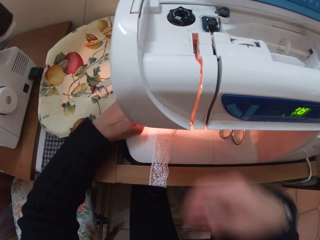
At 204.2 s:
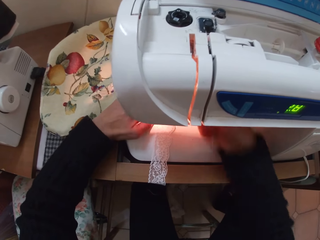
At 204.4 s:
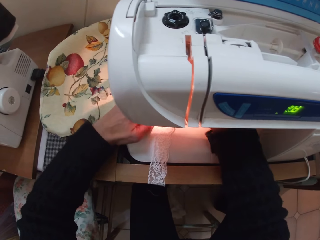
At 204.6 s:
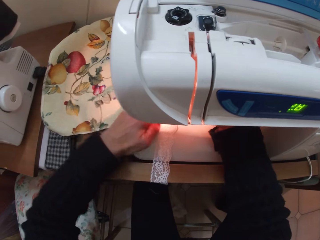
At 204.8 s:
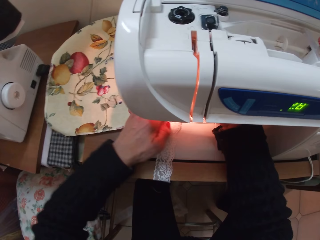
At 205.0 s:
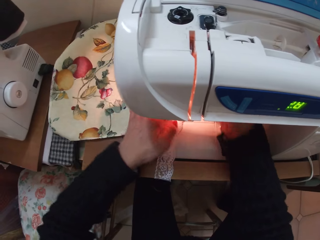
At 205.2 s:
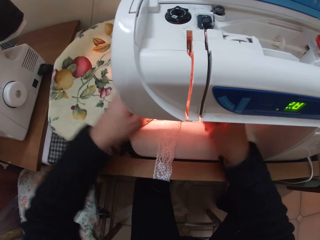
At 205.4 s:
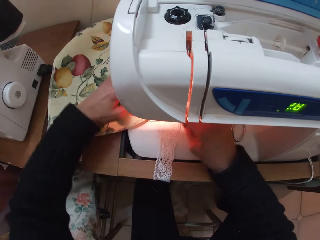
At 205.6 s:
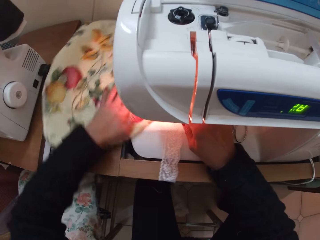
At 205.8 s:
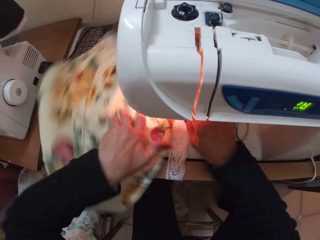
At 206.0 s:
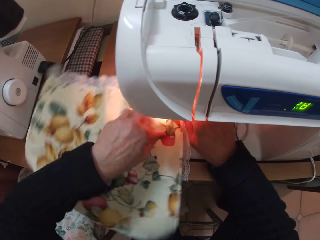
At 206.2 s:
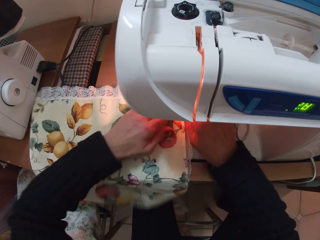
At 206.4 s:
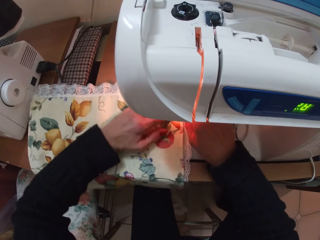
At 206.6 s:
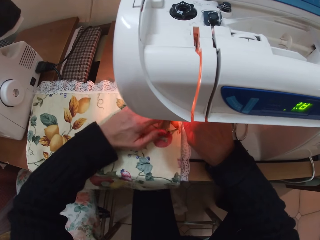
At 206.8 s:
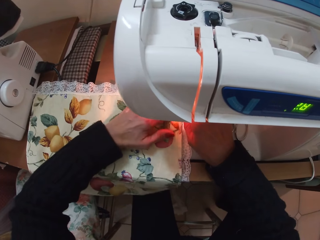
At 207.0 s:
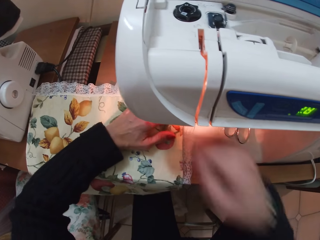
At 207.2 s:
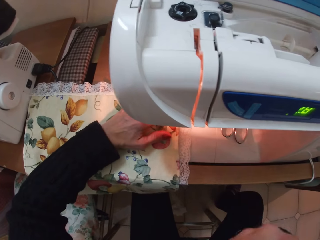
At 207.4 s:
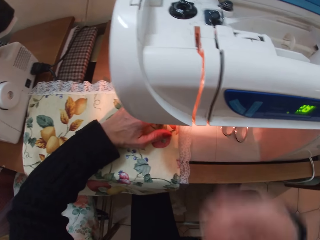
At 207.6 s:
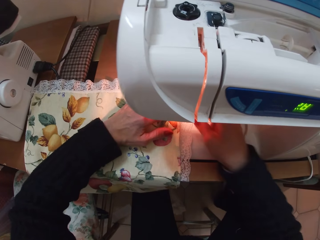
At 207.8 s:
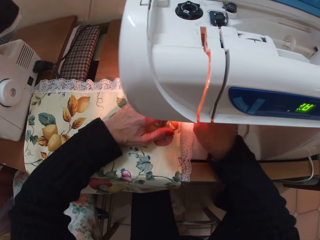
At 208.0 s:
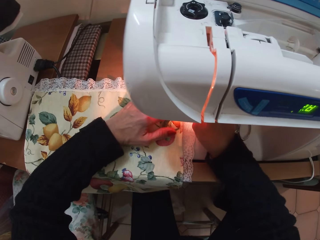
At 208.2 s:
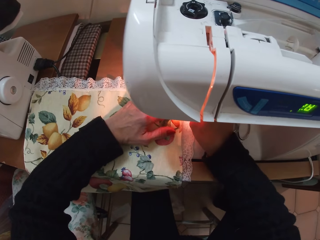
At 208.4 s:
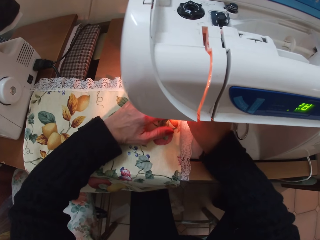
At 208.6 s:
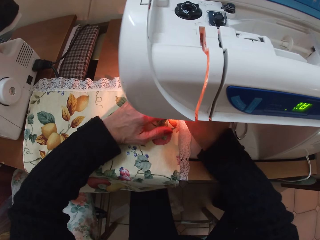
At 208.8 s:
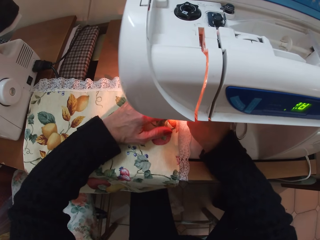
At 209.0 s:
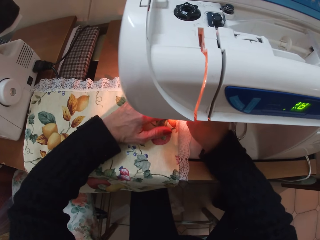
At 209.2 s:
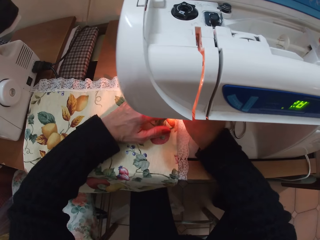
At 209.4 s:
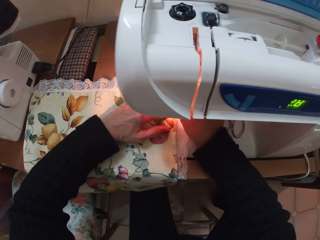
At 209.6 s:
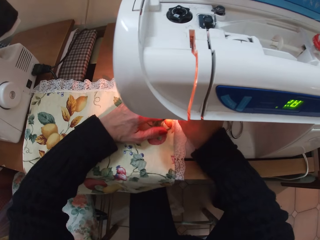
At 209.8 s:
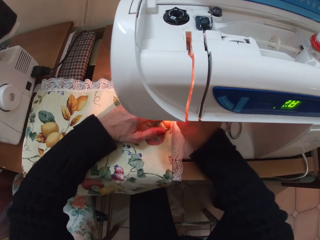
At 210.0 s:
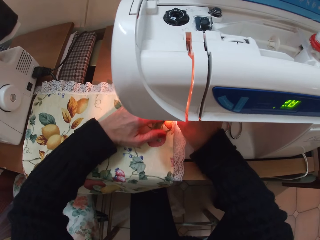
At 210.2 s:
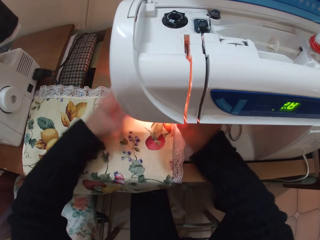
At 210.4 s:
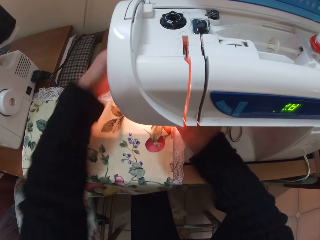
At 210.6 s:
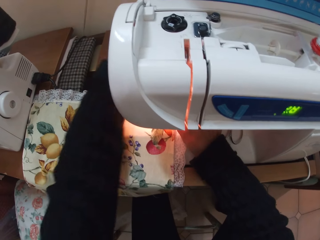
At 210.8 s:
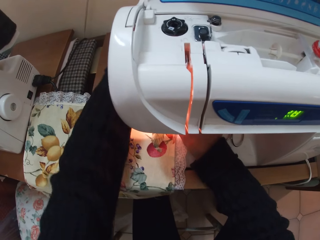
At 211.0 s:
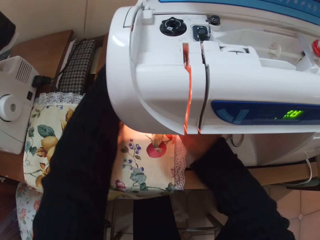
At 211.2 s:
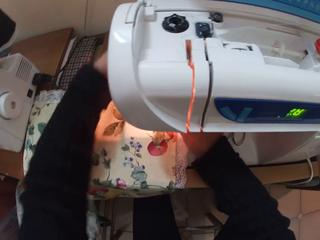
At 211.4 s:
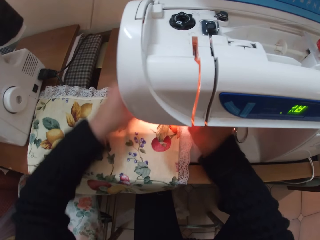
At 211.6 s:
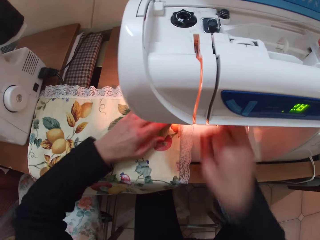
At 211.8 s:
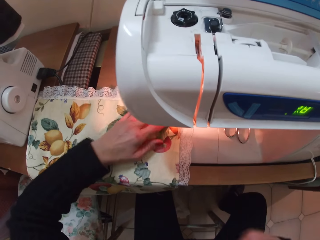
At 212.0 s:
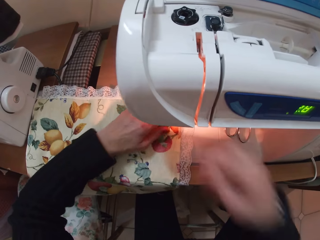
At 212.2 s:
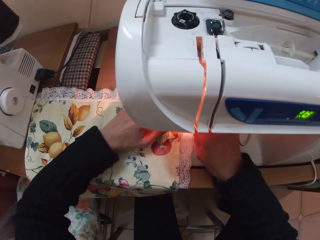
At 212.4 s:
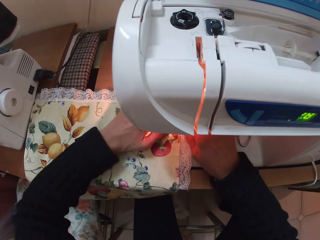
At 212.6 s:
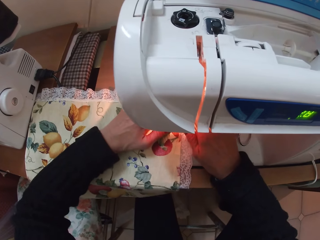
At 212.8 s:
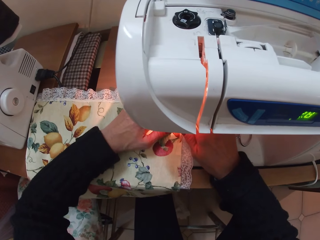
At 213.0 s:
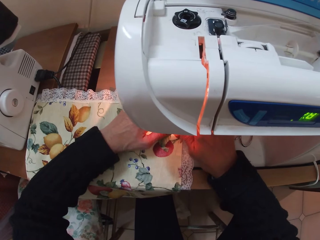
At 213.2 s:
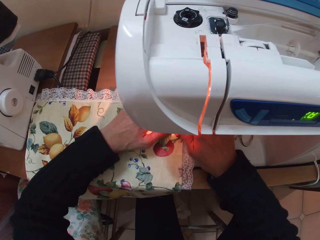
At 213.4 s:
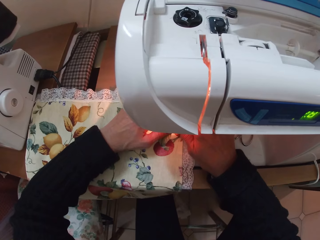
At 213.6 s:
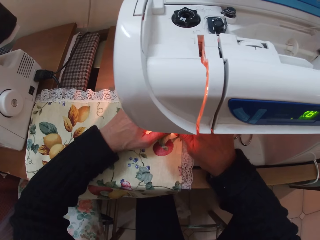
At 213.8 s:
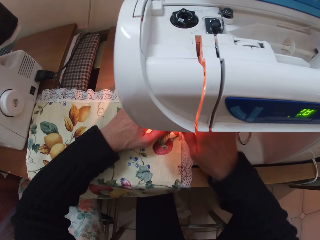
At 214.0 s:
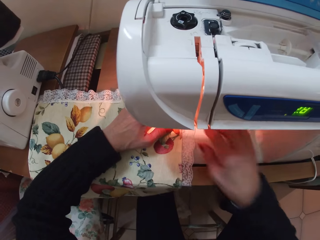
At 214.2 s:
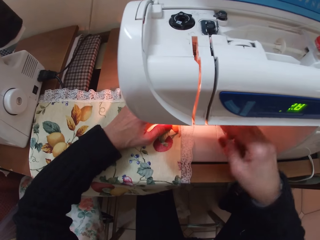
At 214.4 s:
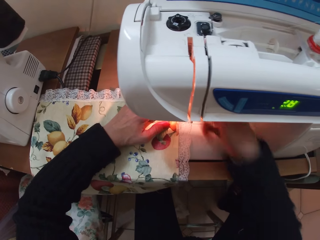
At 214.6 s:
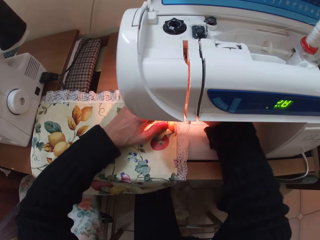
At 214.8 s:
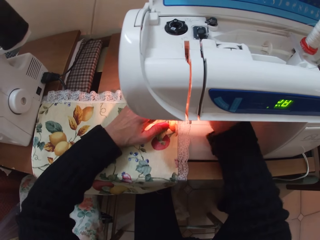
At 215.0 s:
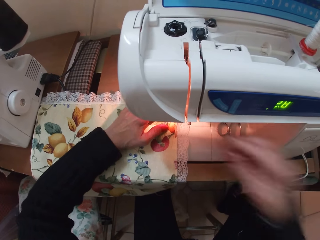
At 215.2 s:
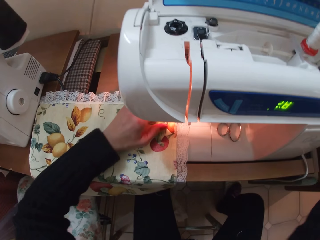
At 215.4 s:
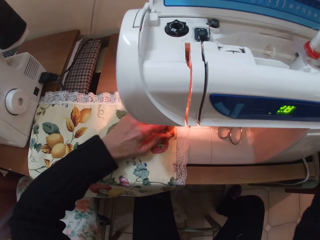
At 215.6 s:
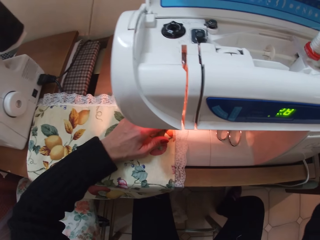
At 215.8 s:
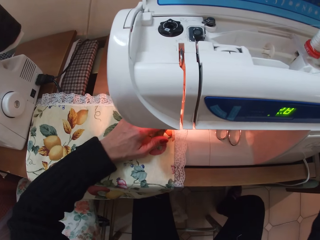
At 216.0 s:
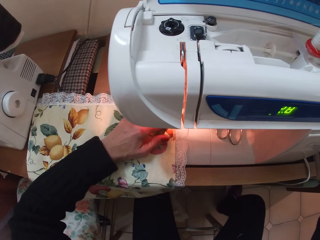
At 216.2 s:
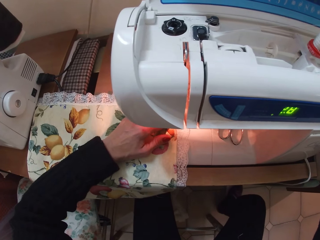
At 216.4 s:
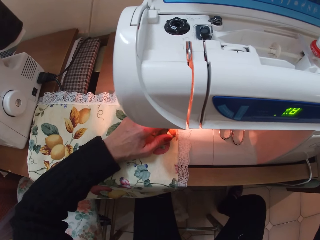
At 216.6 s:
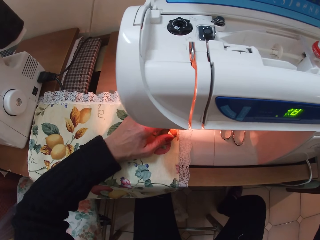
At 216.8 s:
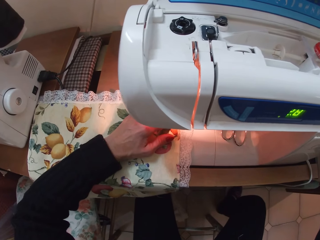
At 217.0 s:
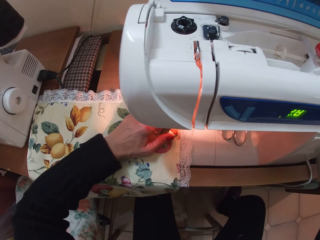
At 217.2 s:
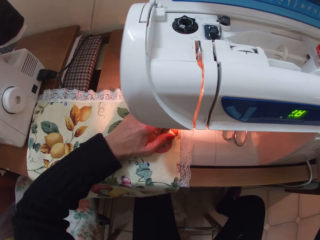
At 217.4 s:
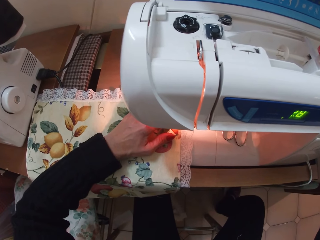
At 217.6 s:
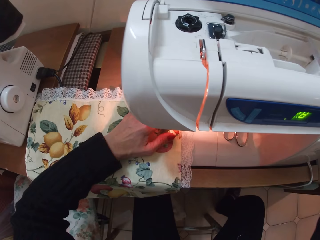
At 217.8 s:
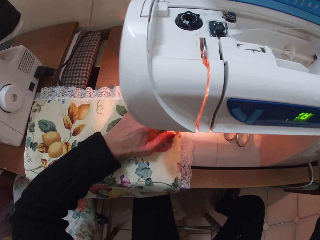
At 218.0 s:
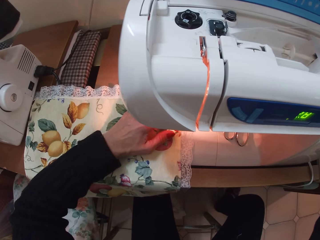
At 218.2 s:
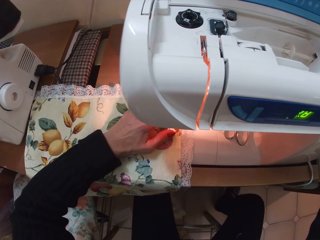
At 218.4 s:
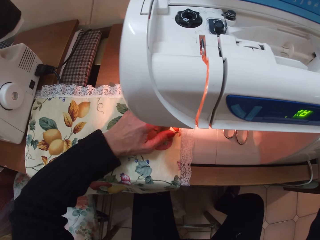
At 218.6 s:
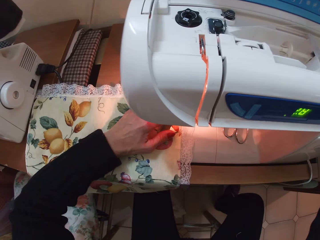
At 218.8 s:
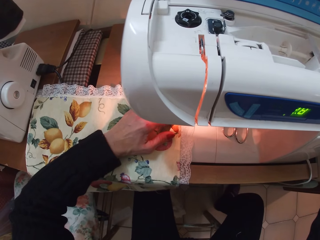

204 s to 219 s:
The camera wearer touches something from her mouth. She puts her right hand under the electric sewing machine. She puts the lace and the piece of cloth in place under the electric sewing machine. She turns the cloth under the electric sewing machine. She removes her right hand from under the electric sewing machine. She touches something from her mouth. She puts her right hand under the electric sewing machine. She puts the lace and the piece of cloth in place. She removes her right hand from under the electric sewing machine. She touches something from her mouth. She puts her right hand under the electric sewing machine. She sews the clothes together. She removes her right hand from under the electric sewing machine. She touches something. She sews the clothes together.

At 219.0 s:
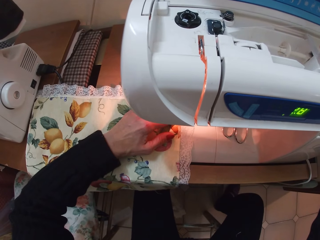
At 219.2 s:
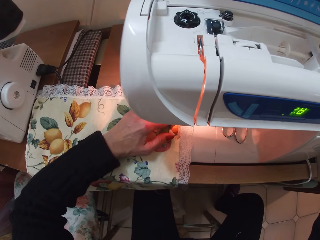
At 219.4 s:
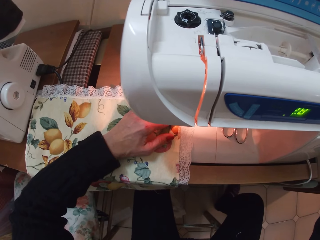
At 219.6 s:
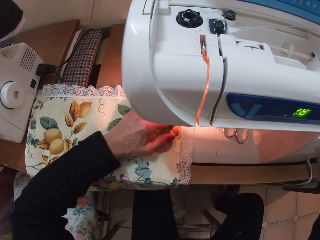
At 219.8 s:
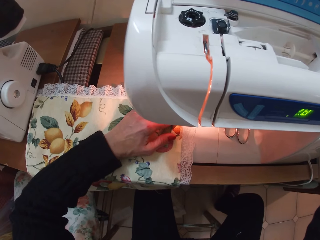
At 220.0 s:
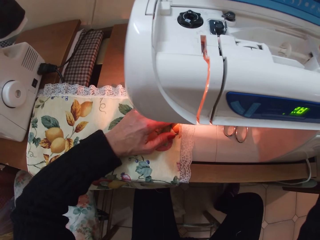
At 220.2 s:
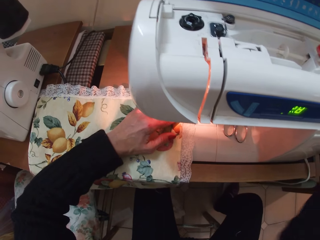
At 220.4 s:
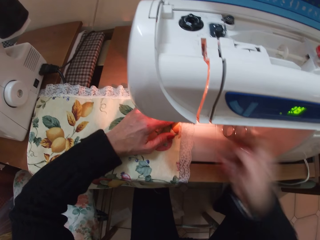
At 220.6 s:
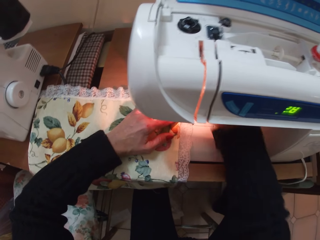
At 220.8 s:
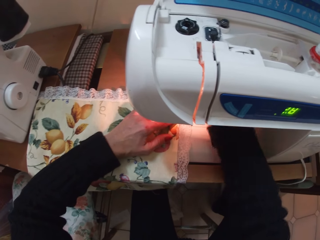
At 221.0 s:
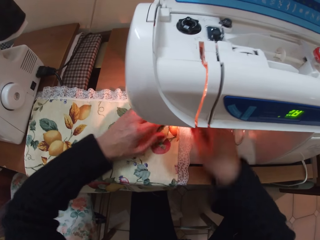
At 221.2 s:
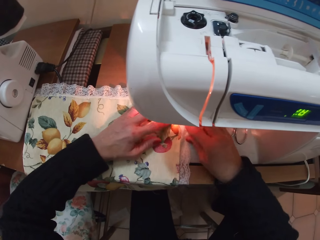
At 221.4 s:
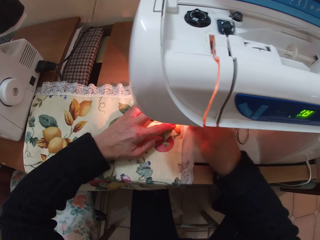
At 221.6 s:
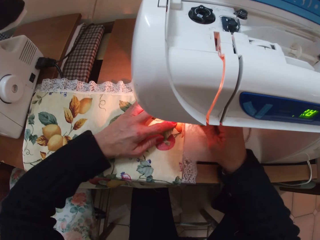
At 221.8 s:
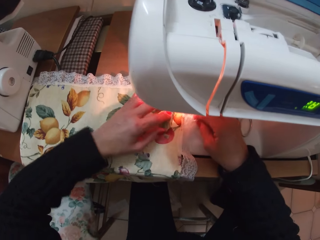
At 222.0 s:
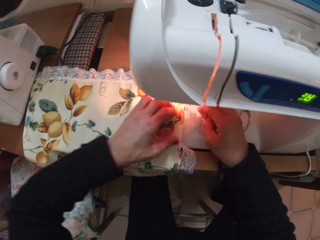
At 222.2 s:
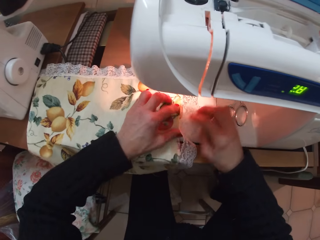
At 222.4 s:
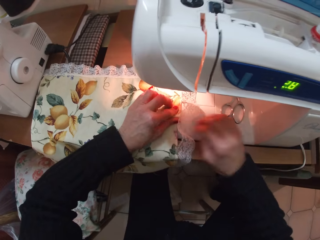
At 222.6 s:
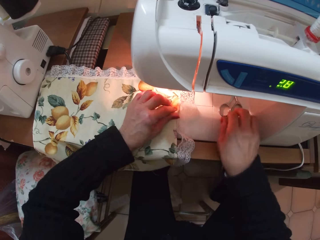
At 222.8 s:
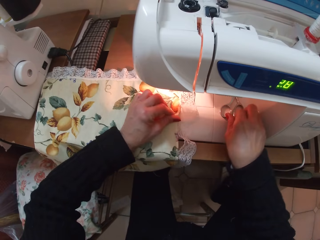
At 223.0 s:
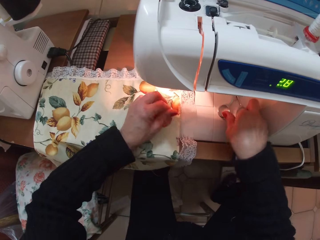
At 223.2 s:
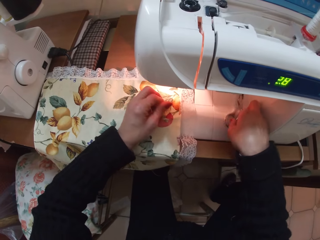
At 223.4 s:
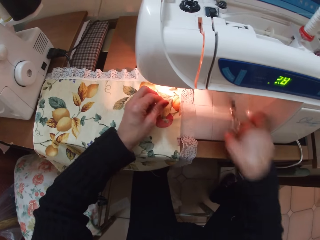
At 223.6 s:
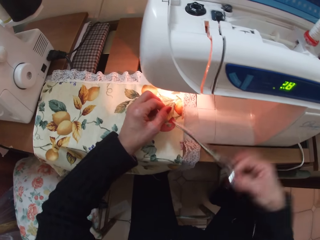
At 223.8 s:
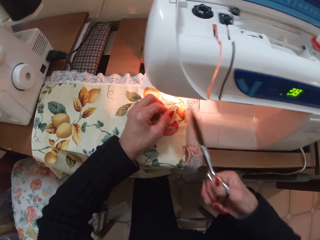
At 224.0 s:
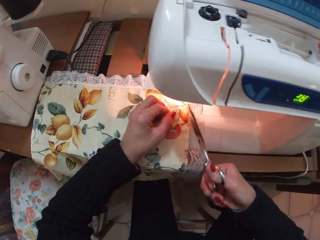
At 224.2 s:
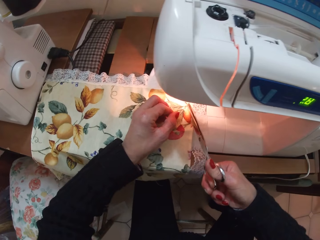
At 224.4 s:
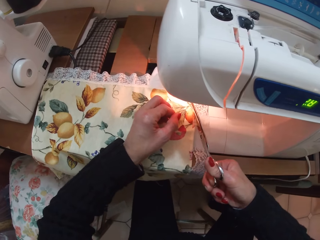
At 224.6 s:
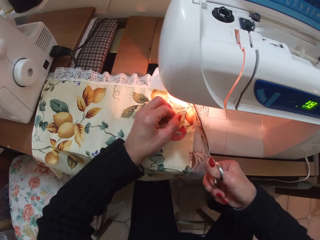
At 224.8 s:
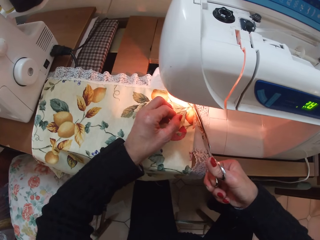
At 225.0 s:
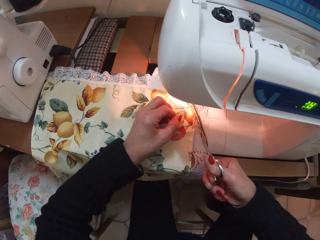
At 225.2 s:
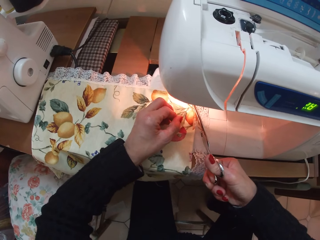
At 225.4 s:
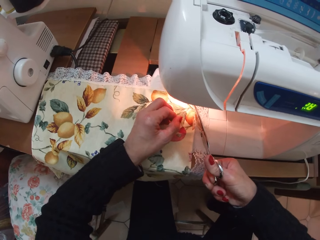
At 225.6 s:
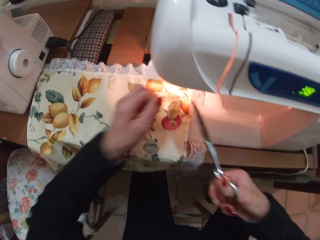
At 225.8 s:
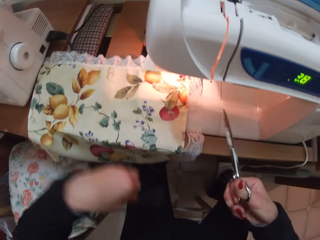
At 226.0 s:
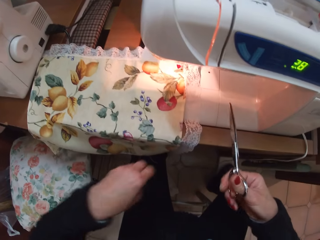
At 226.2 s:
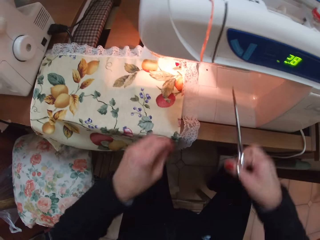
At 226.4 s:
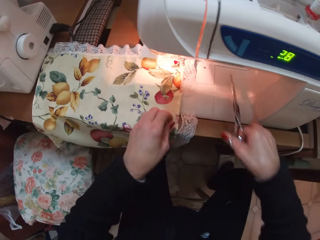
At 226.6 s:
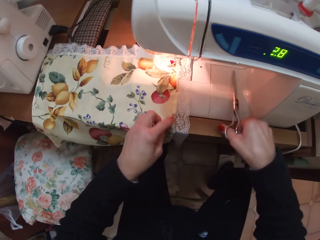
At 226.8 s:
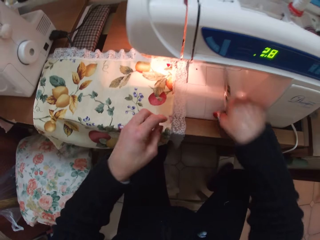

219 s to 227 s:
The camera wearer puts her right hand under the electric sewing machine. She puts the lace and the piece of cloth in place under the electric sewing machine. She picks up the pair of scissors from under the electric sewing machine. She cuts a piece of thread on the cloth with the pair of scissors. She throws the thread down.
